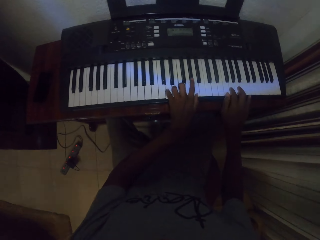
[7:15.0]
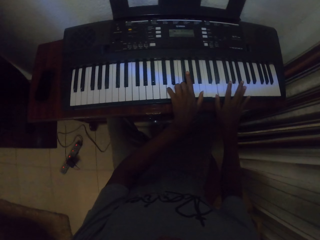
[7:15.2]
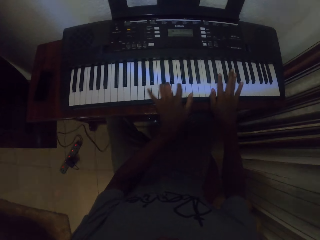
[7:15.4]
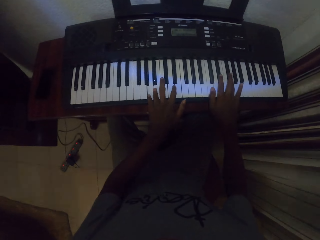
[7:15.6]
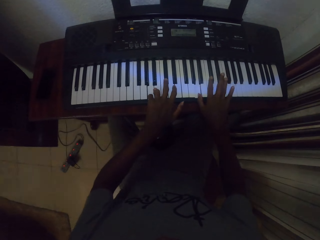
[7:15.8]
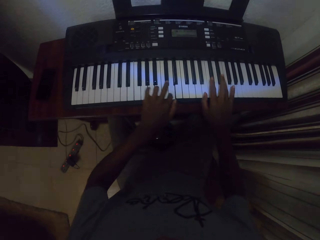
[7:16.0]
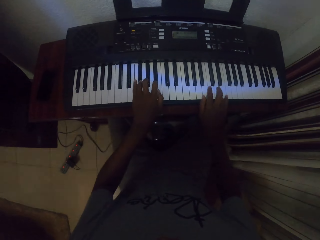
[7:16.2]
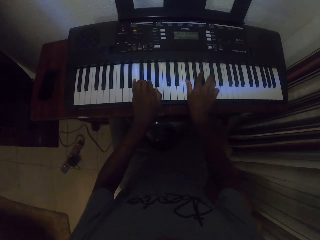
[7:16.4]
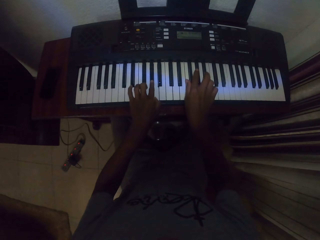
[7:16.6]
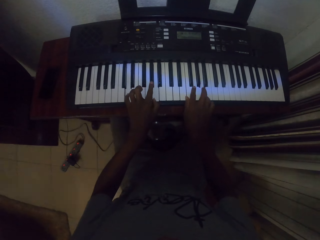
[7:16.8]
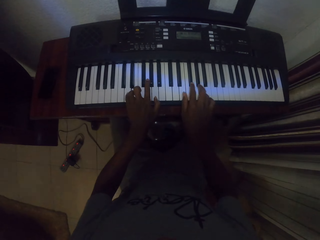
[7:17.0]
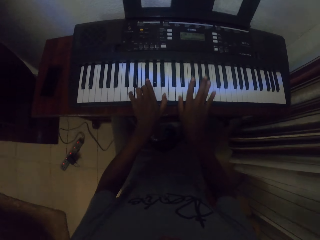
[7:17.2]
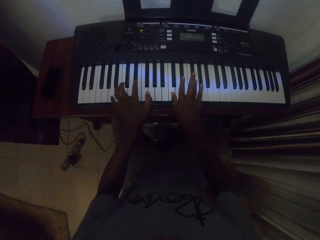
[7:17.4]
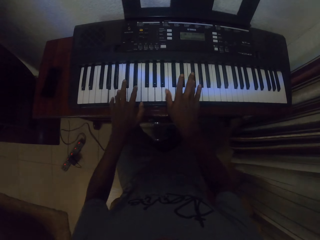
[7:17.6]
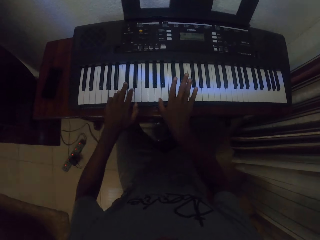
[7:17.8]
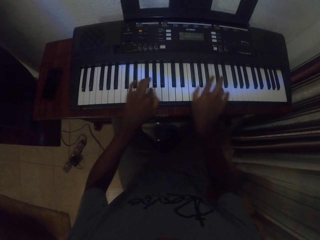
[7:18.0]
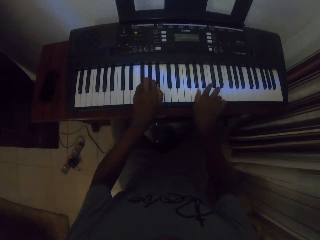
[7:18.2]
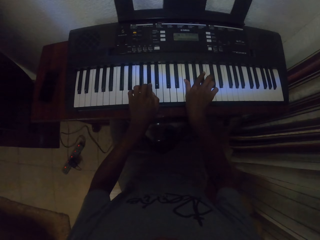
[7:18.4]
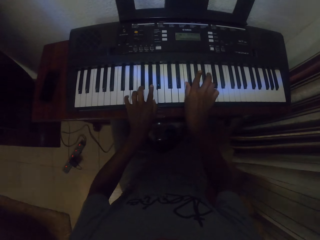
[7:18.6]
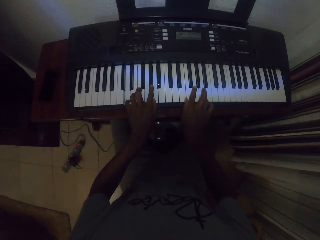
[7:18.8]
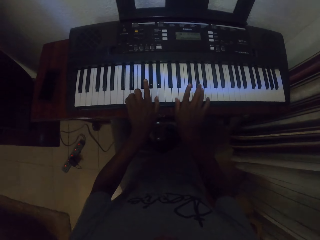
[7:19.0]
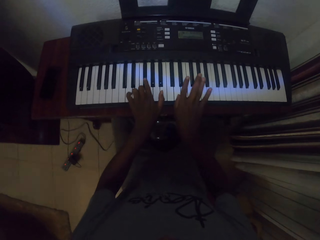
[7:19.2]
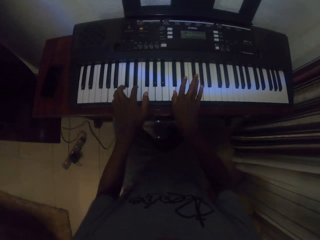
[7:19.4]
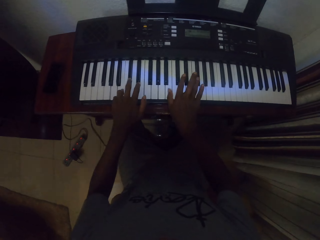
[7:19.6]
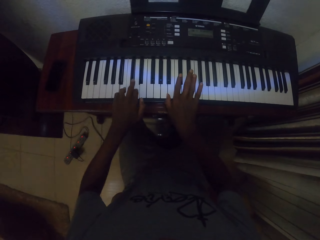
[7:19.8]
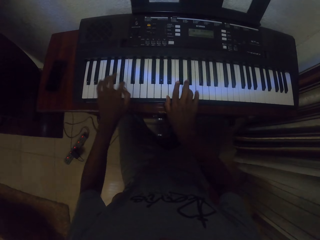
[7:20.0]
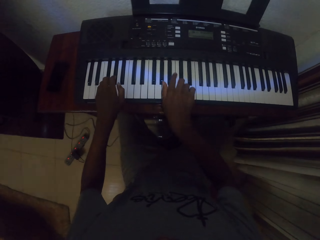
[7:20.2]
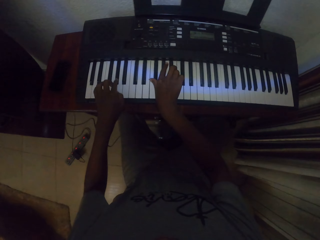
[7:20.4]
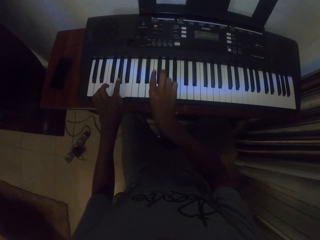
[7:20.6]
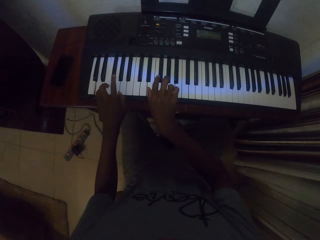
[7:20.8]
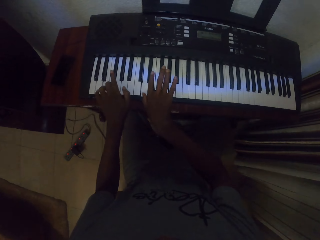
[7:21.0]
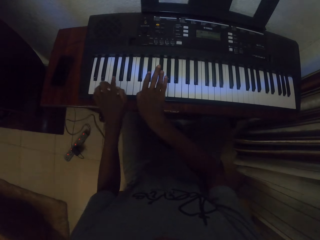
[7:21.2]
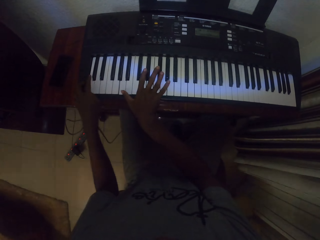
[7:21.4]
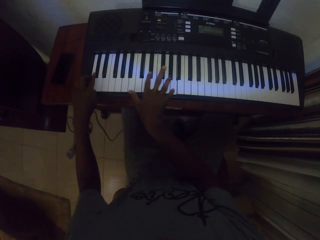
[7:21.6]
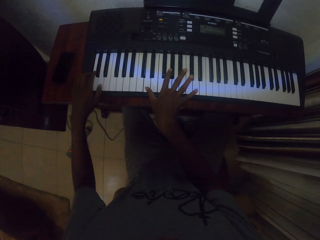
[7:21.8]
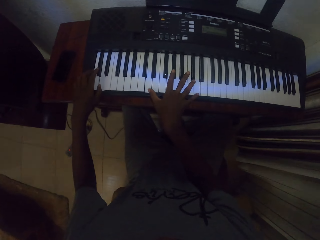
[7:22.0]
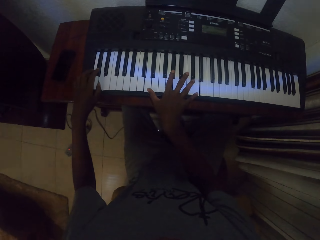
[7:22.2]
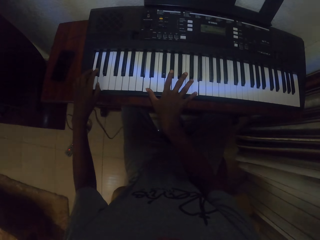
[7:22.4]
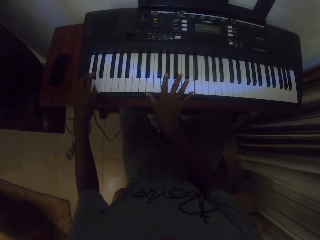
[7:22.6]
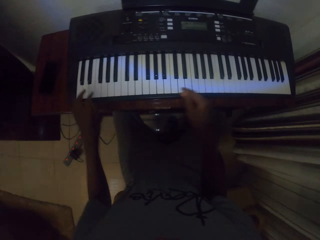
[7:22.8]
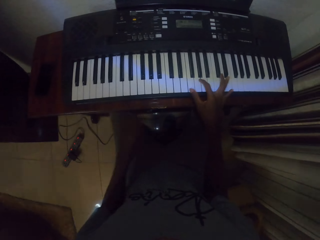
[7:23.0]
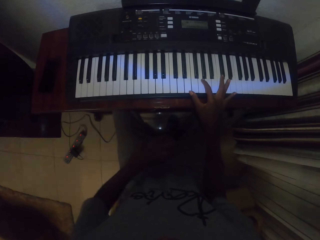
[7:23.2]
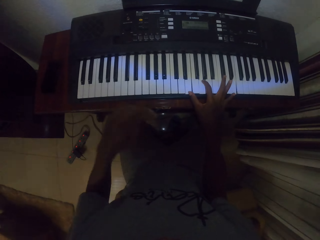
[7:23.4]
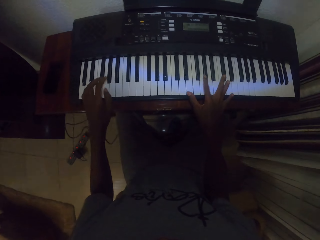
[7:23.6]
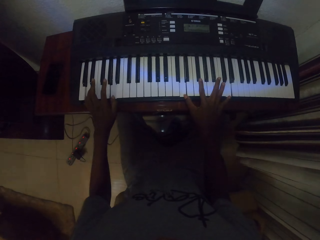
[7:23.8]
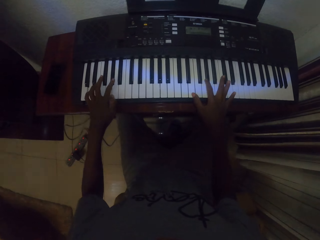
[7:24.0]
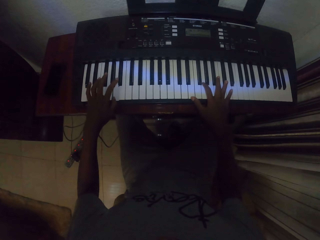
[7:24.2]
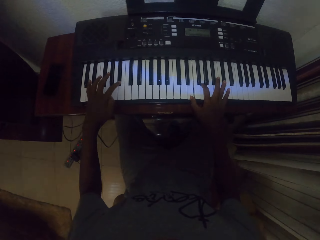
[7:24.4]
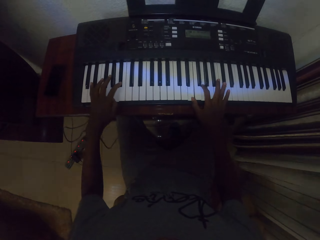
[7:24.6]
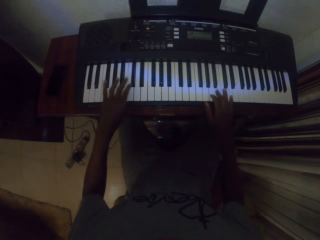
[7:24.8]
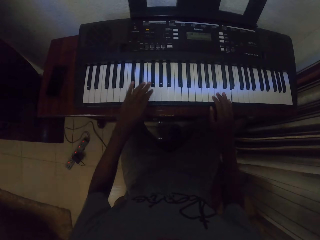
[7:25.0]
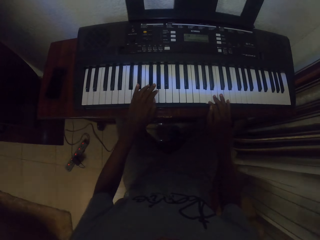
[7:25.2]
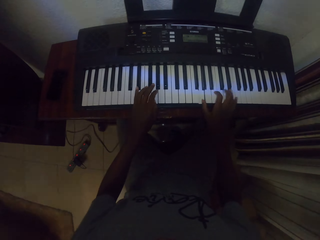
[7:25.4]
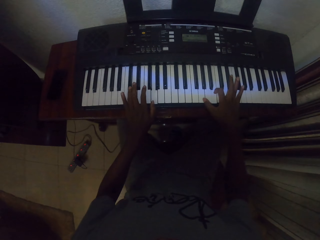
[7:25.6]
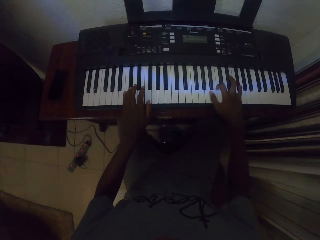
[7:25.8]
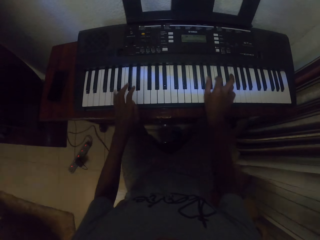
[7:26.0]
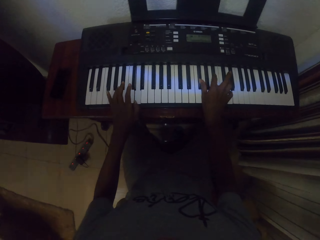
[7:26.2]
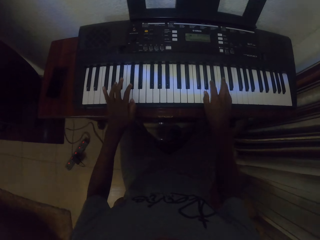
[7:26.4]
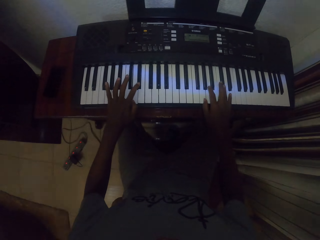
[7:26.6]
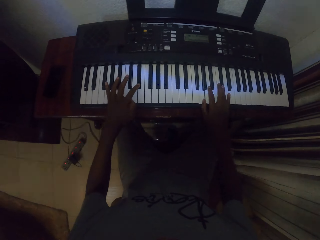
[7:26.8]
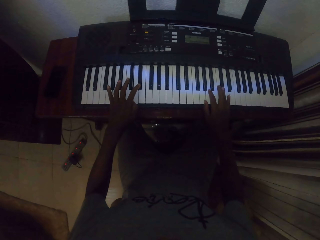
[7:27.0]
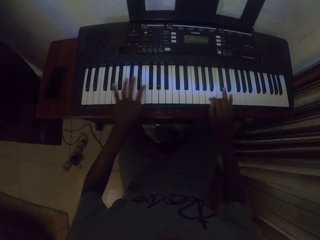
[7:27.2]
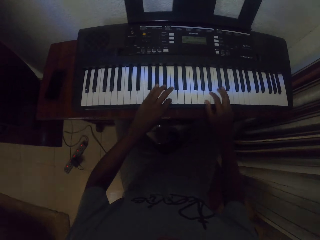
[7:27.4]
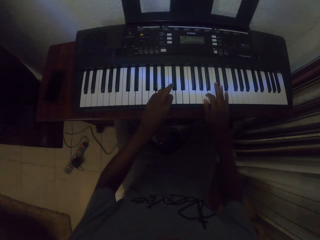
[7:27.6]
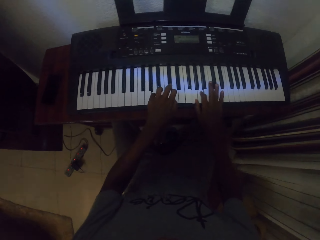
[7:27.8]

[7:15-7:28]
The camera wearer moves the left hand. They wipe sweat on the cloth. They play a piano inside the house.

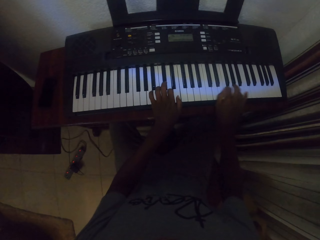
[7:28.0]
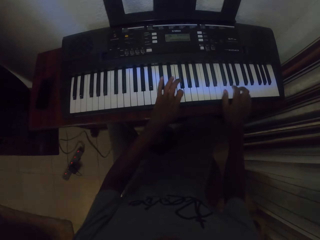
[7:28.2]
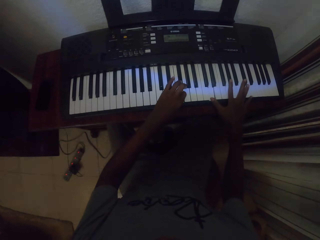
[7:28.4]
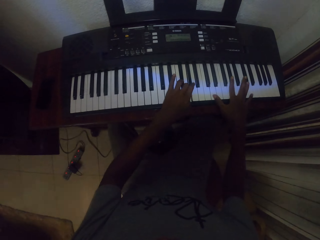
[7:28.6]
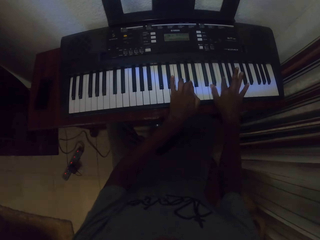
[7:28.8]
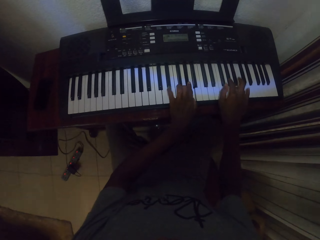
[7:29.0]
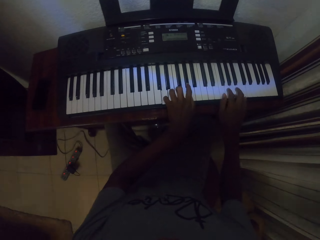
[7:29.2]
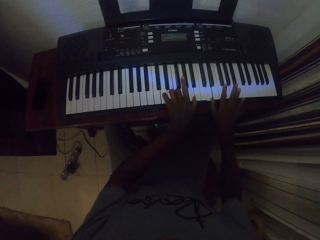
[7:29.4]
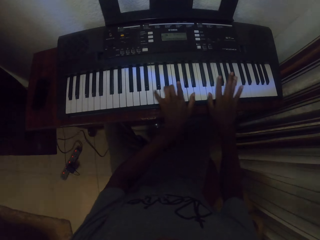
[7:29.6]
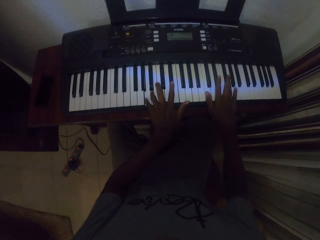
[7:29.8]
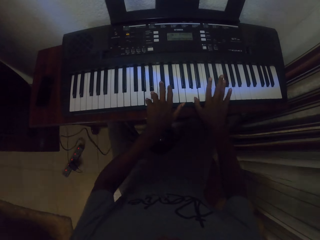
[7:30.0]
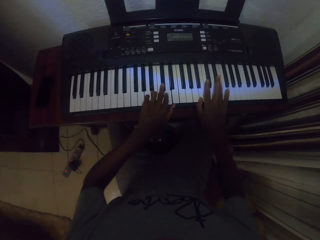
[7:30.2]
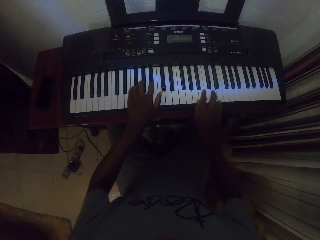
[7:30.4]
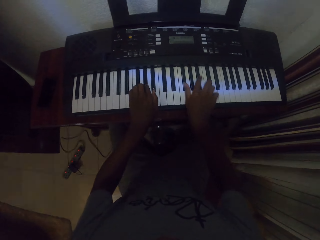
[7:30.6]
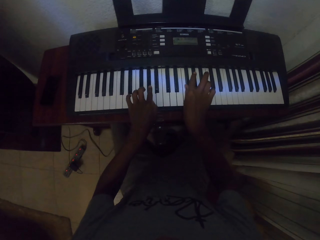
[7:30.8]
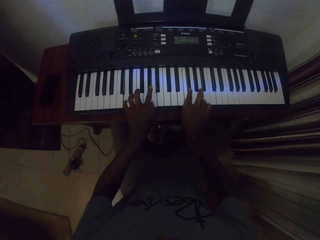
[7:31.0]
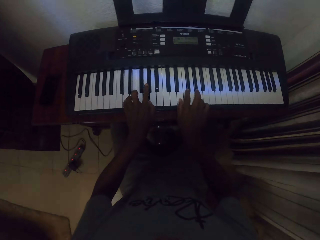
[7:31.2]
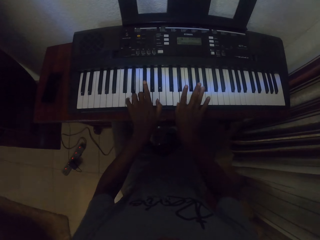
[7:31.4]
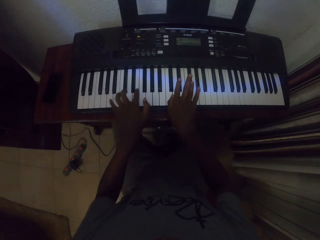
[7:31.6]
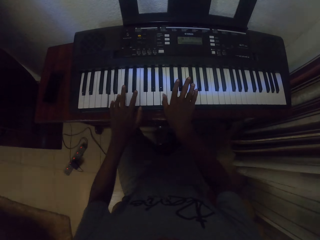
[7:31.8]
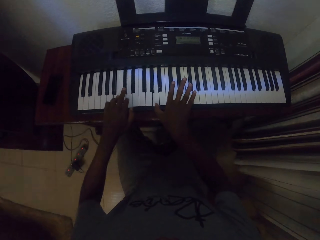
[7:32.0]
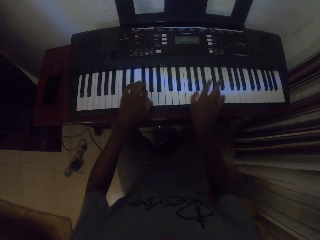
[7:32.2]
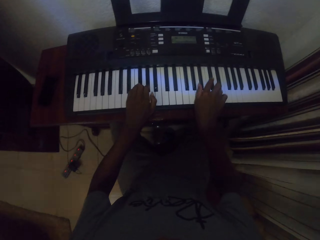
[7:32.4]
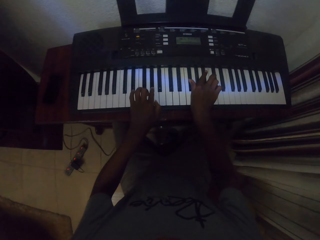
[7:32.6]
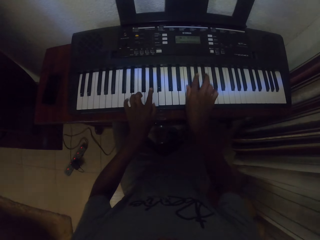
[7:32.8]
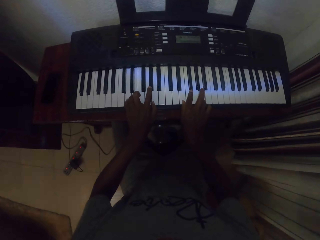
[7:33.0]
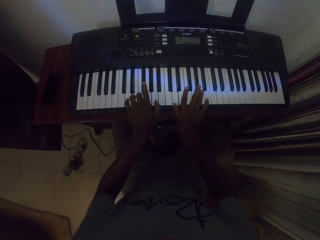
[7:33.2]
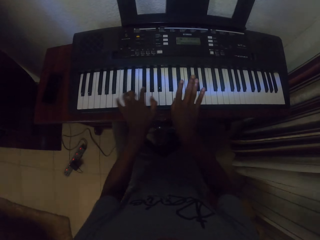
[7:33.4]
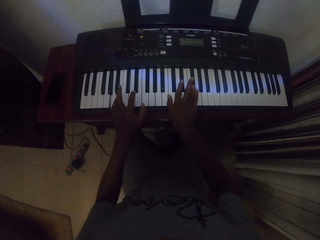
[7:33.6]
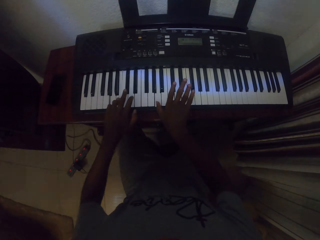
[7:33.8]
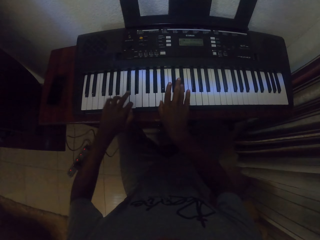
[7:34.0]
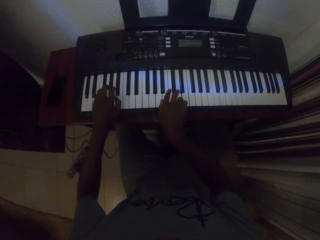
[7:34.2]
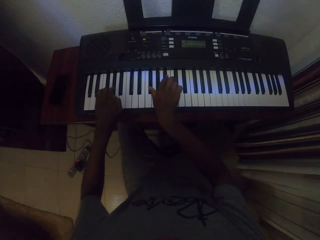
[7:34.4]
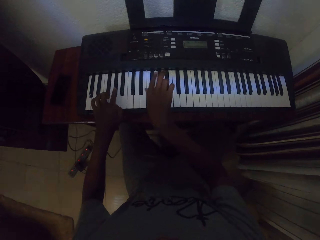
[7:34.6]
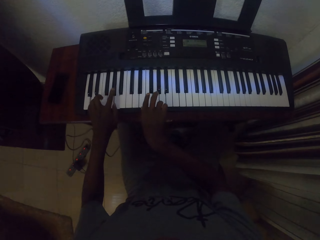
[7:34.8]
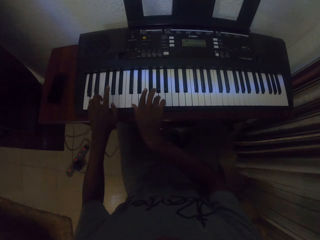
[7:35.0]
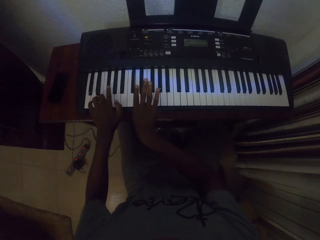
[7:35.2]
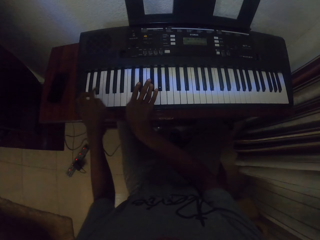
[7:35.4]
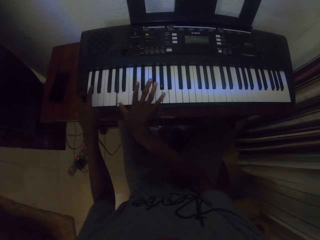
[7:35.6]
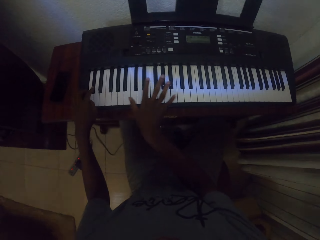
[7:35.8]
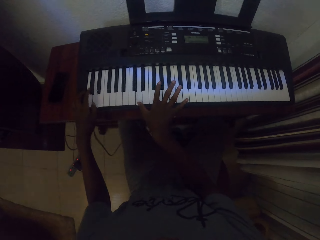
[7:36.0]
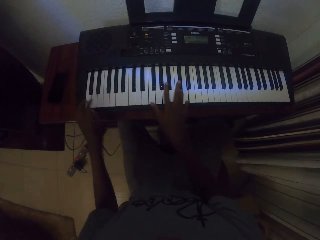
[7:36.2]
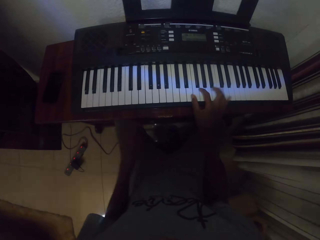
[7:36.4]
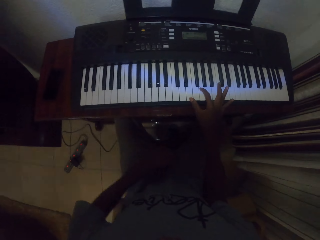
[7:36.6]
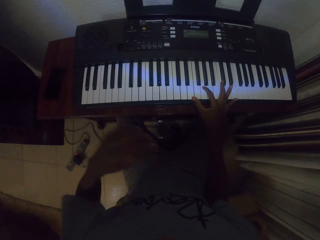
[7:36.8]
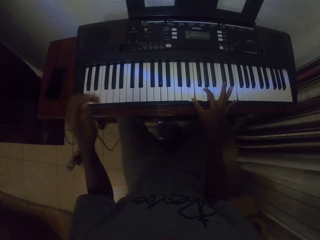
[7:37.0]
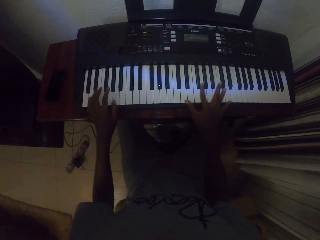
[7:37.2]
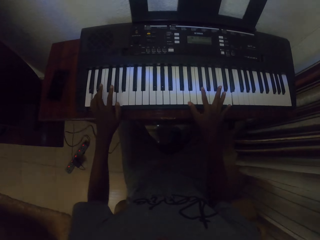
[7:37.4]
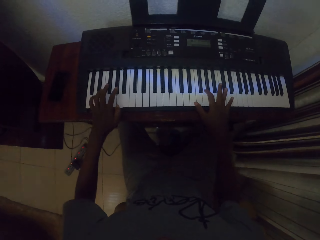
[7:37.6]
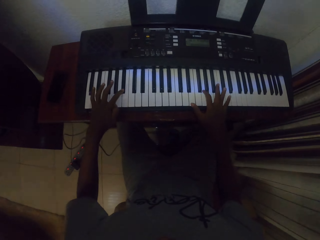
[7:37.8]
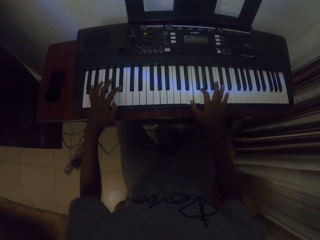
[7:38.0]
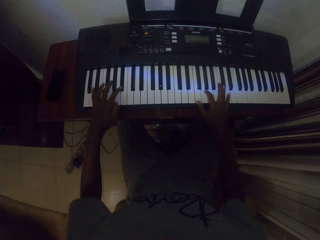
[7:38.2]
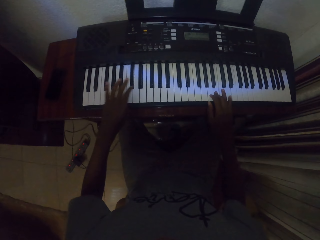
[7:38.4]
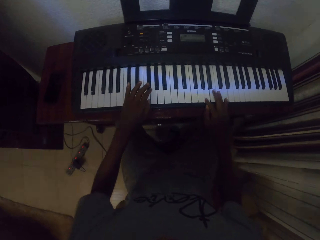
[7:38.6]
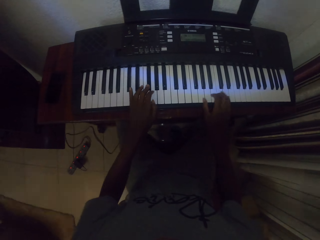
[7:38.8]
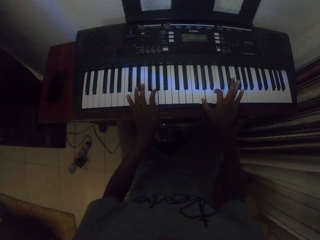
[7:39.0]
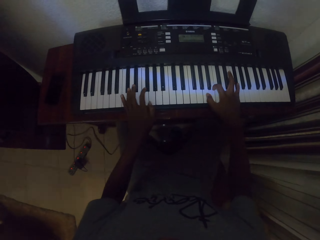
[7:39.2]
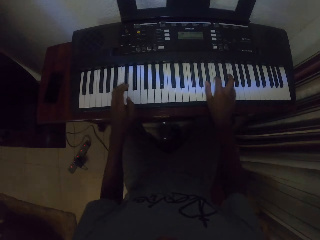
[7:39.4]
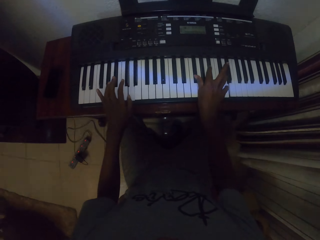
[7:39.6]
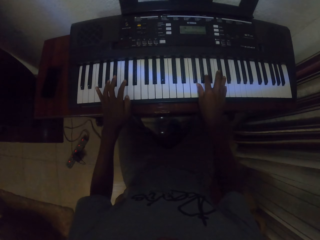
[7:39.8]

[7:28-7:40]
The camera wearer wipes sweat on the cloth. They play a piano inside the house.
